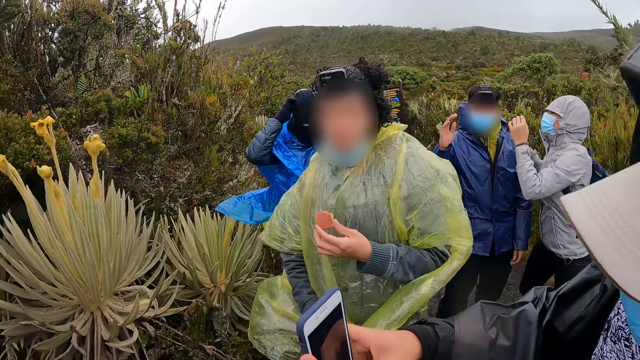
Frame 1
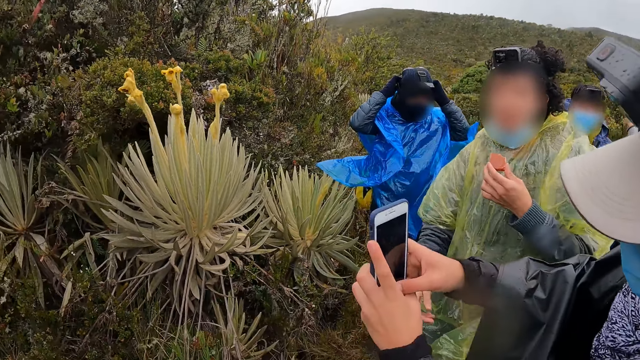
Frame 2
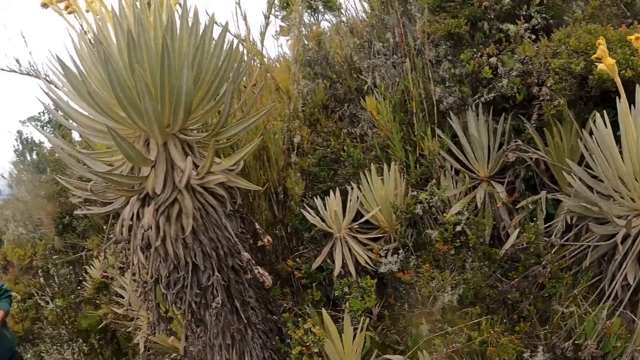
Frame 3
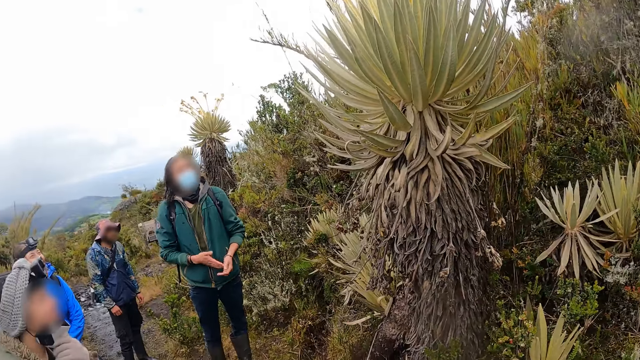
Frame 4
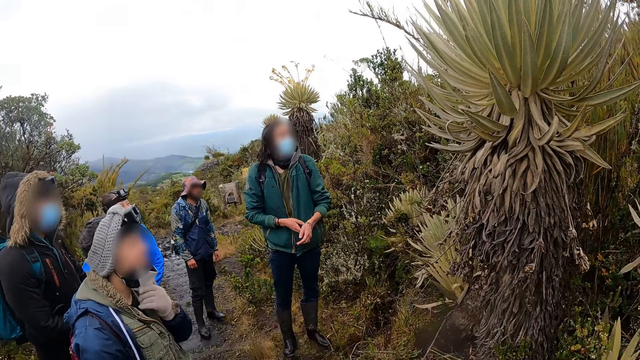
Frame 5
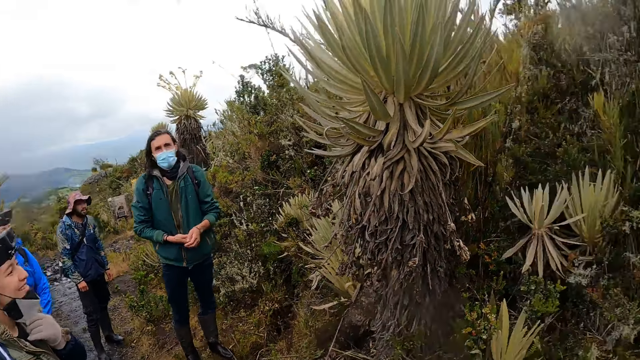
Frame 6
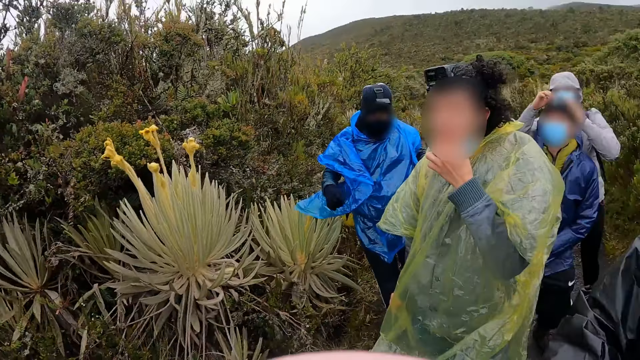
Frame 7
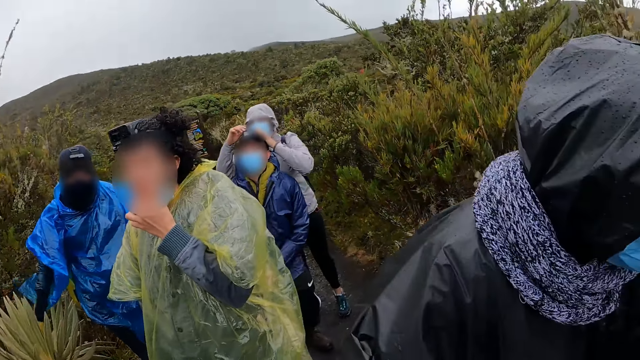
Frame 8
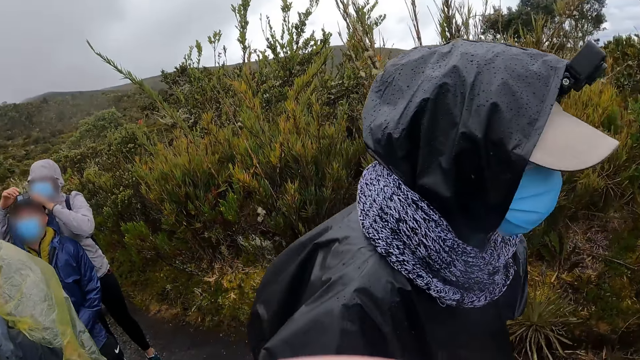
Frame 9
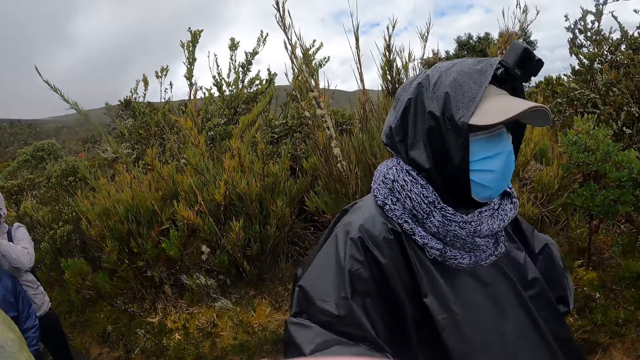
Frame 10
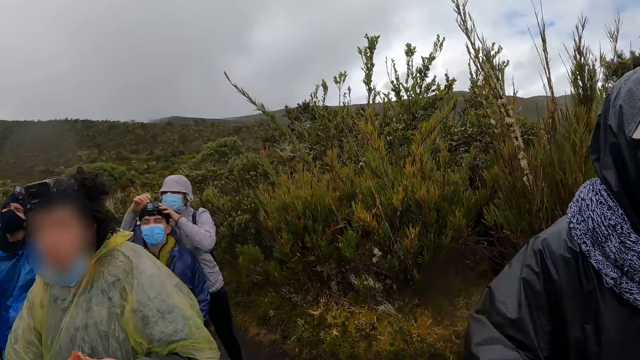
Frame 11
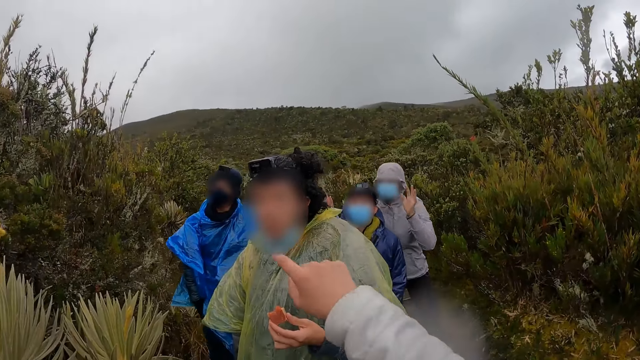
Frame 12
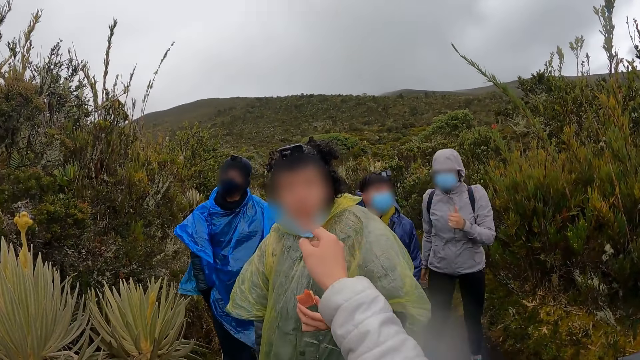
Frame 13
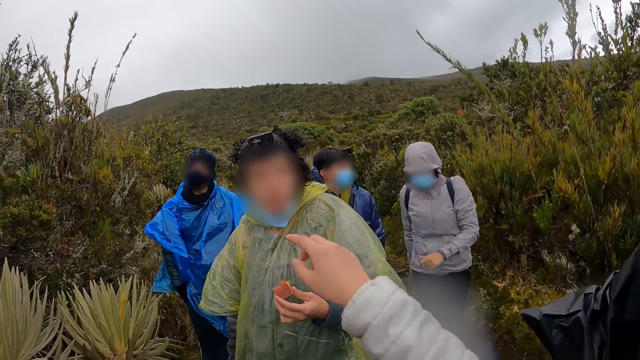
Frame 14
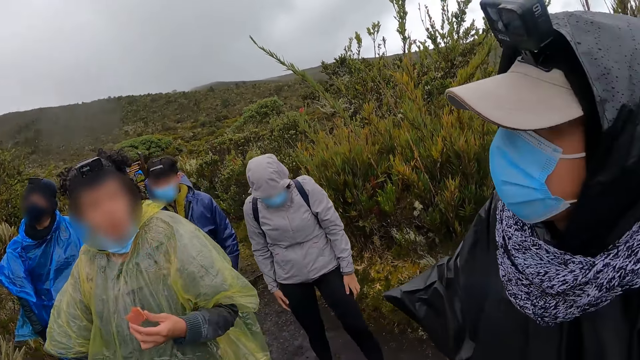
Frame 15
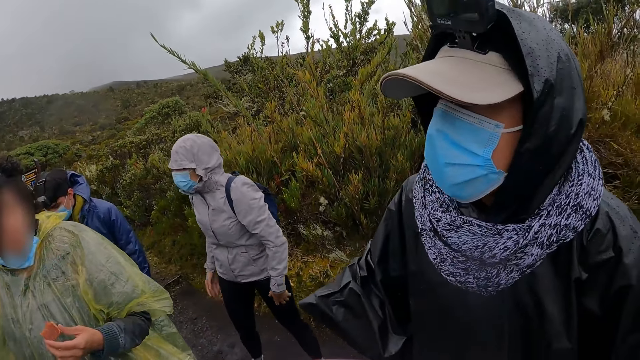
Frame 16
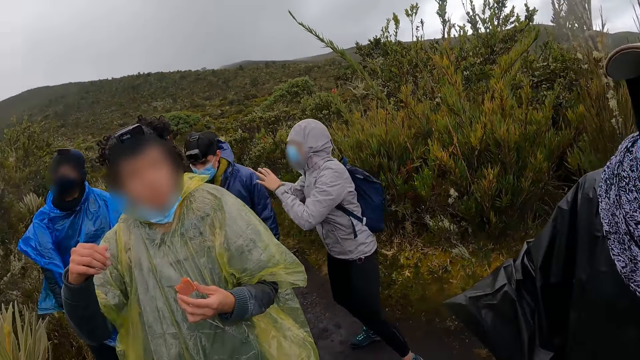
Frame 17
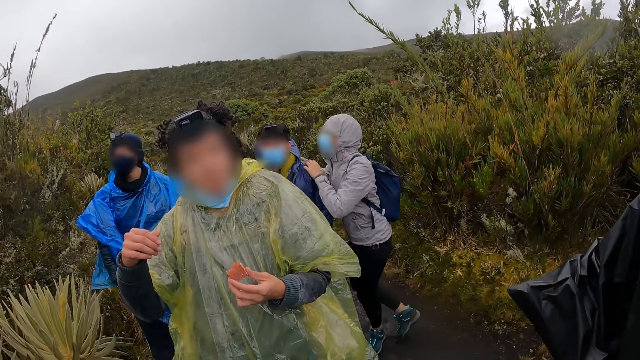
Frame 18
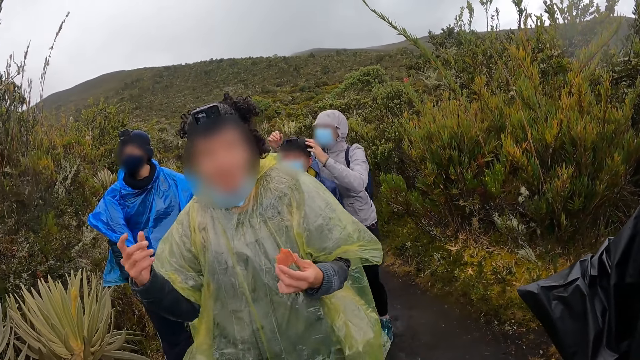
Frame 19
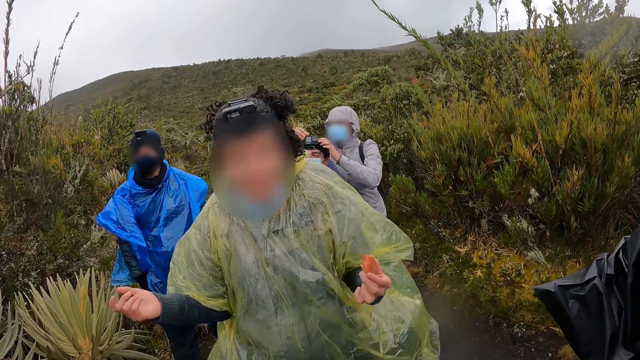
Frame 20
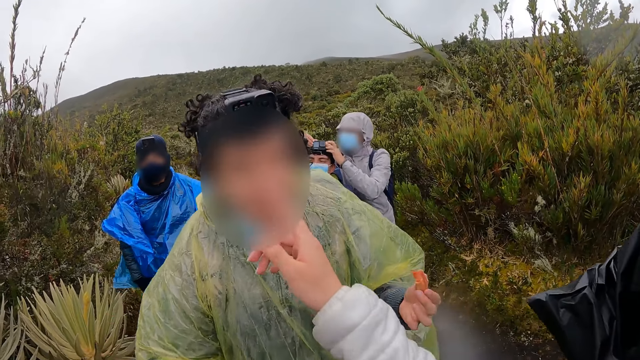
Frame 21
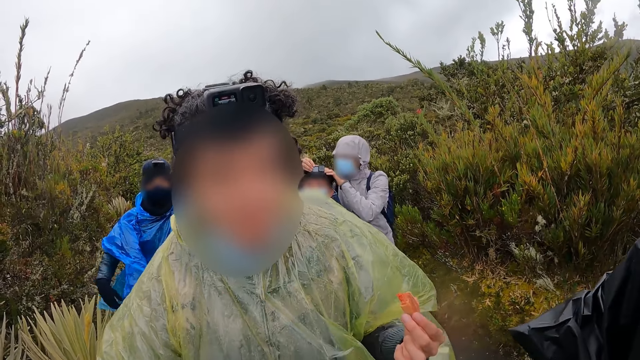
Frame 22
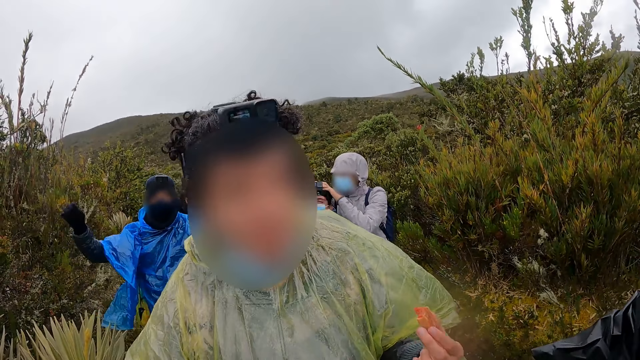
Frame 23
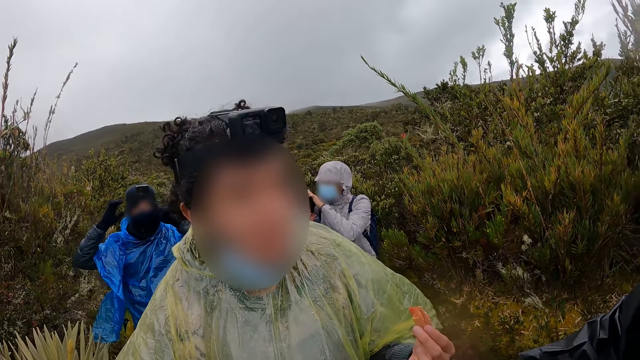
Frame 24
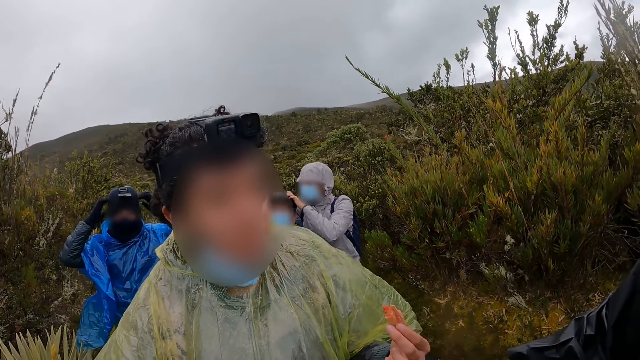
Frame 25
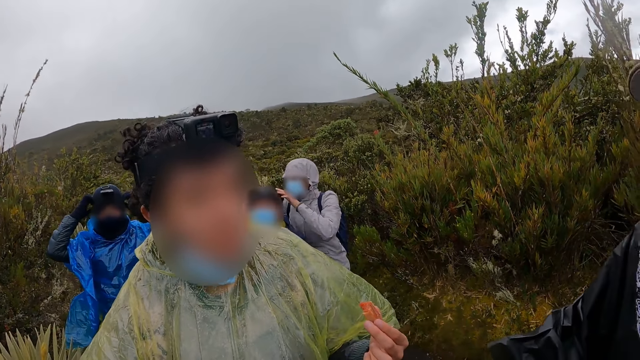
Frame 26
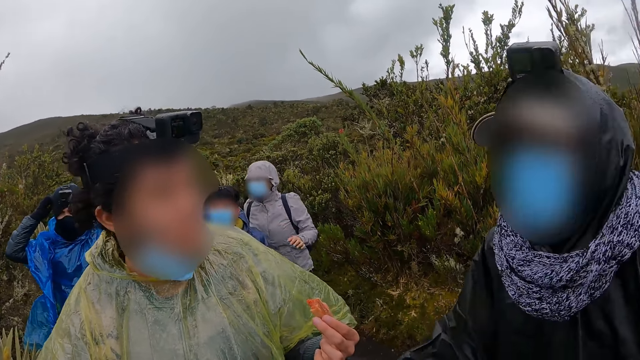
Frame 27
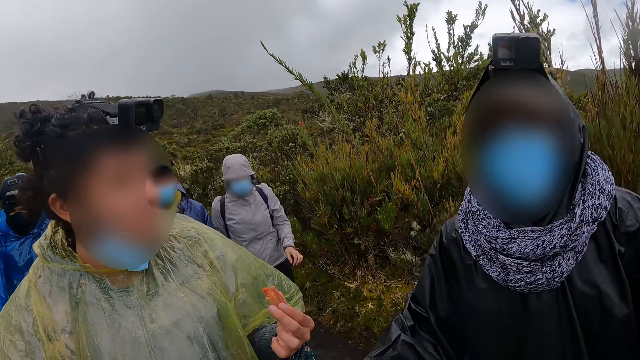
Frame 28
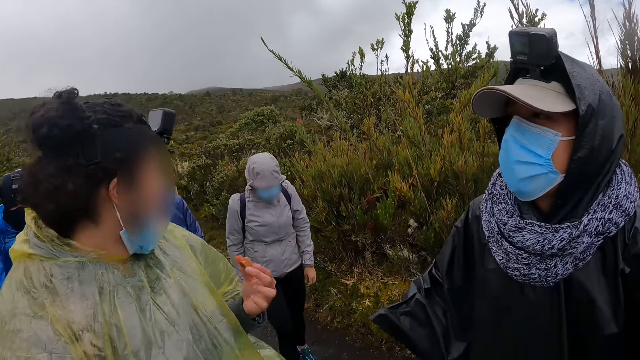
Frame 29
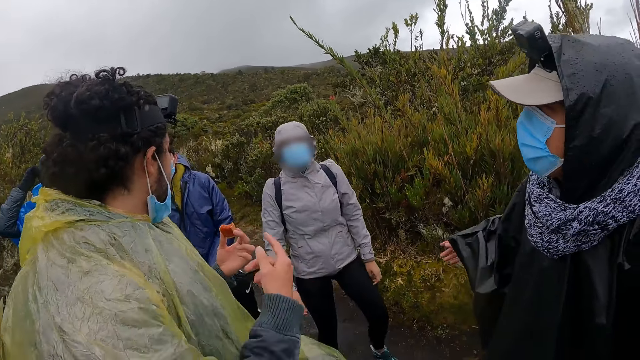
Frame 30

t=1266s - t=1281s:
The camera wearer points her right hand towards a woman. She points at the forest. She converses with the woman. Another woman adjusts a camera on a man's head with both hands. The camera wearer touches the first woman's face with her right hand. Another man adjusts a camera on his head with both hands.

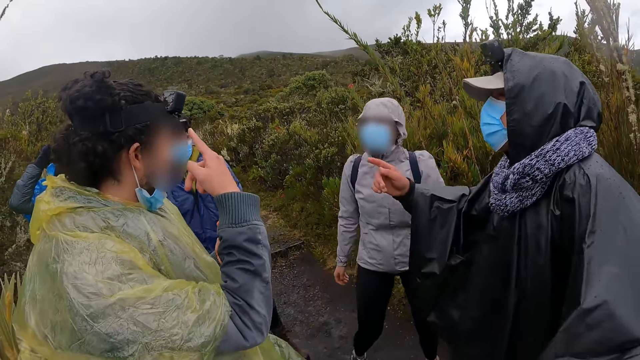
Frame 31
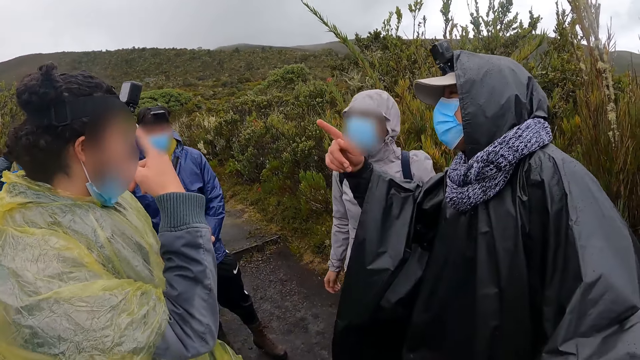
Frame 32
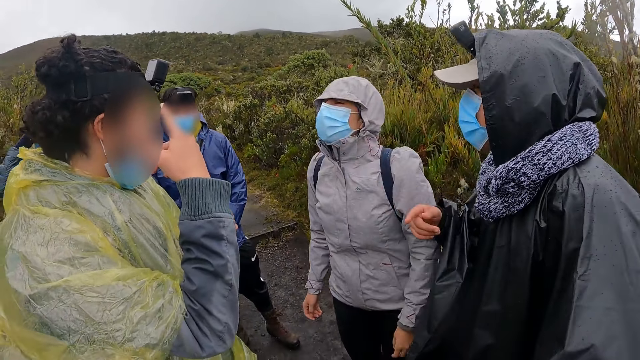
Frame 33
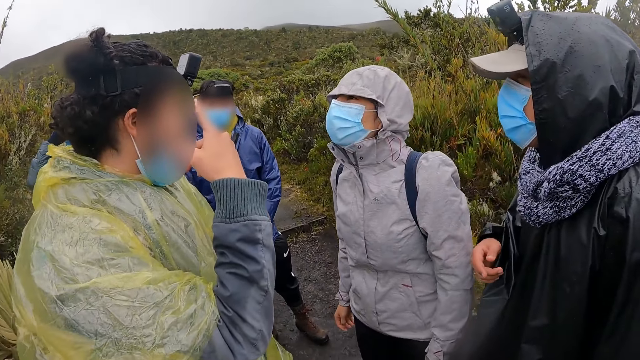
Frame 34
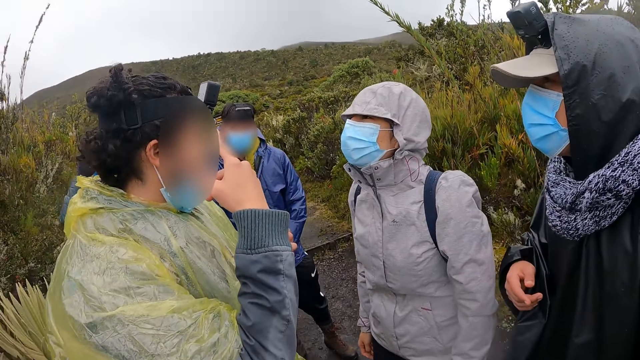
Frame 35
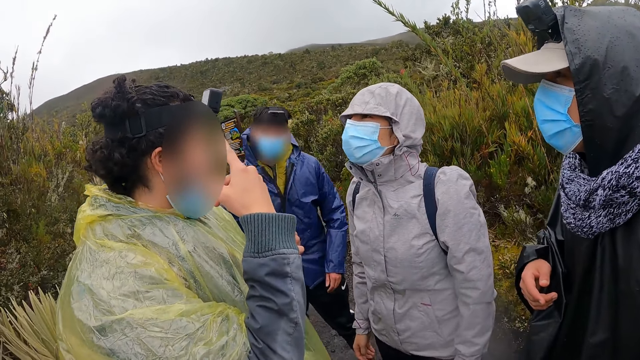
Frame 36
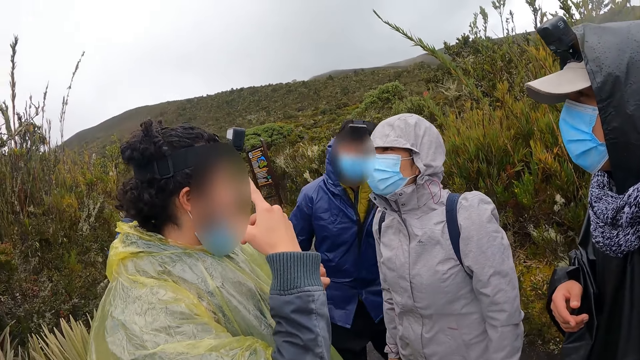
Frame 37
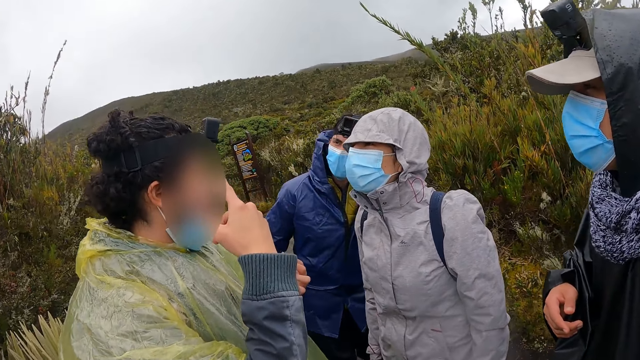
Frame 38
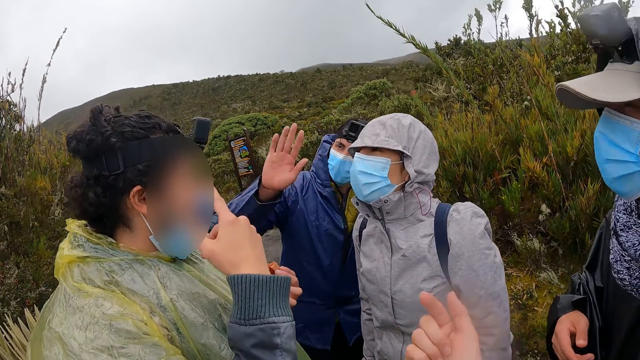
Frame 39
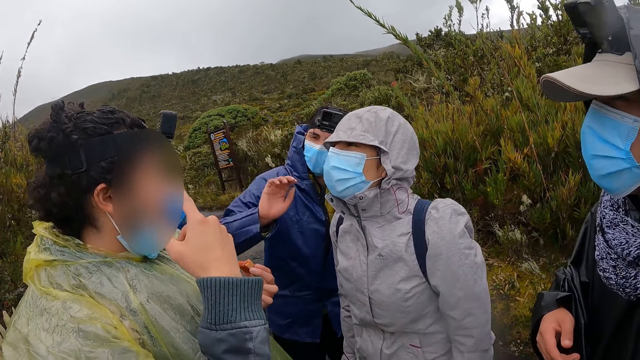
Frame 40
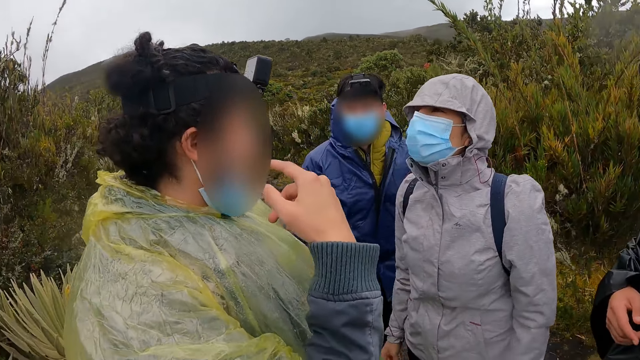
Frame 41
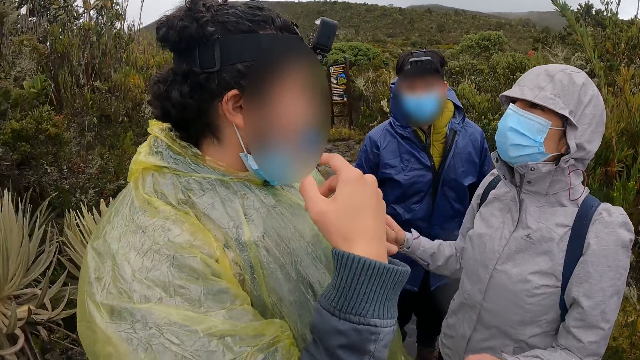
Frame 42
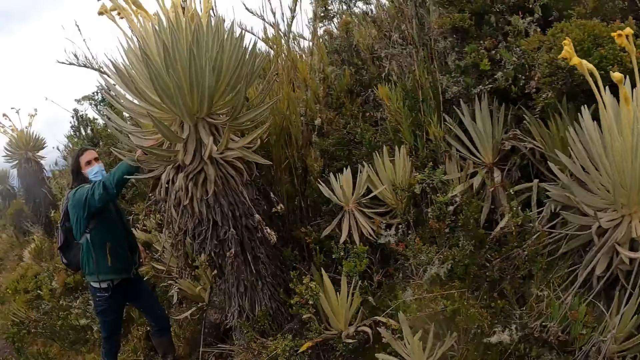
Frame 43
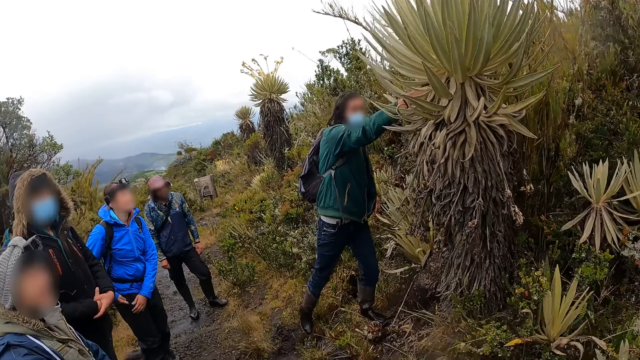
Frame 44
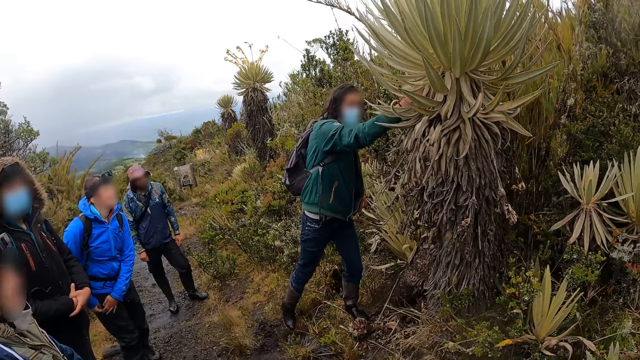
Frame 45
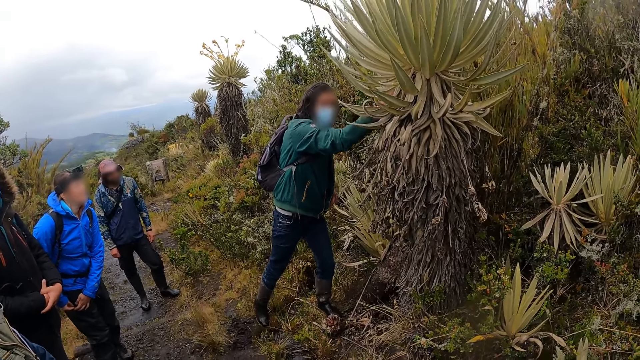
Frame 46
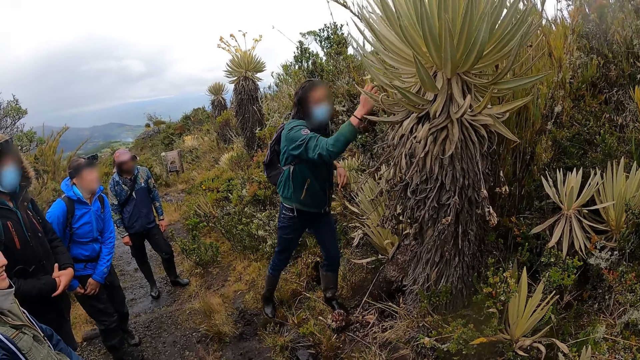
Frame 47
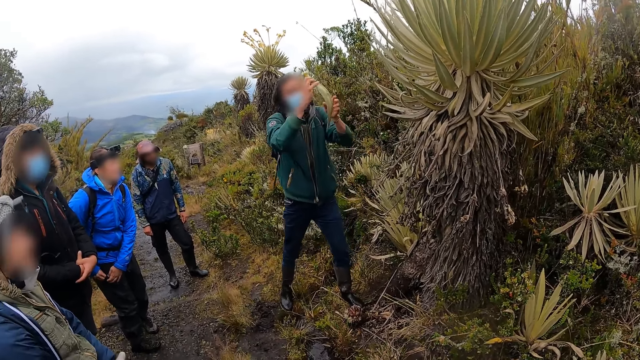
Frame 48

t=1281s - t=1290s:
A woman converses with another woman. A man waves his right hand at the second woman. The man plucks a plant in the garden with his right hand.
